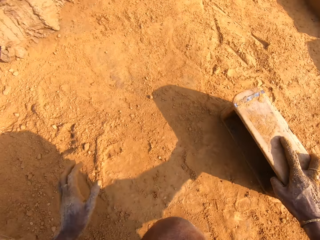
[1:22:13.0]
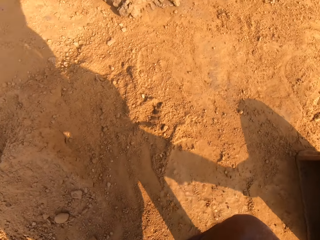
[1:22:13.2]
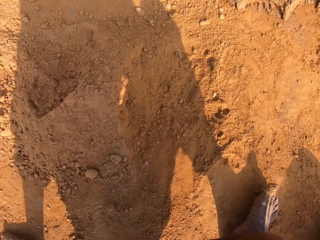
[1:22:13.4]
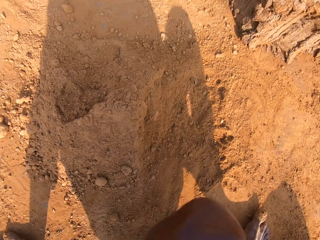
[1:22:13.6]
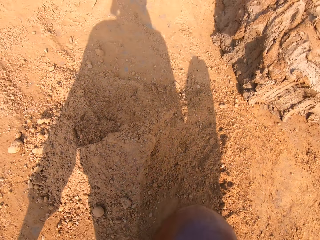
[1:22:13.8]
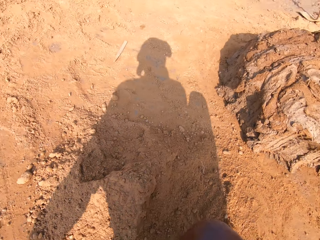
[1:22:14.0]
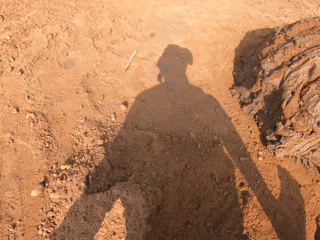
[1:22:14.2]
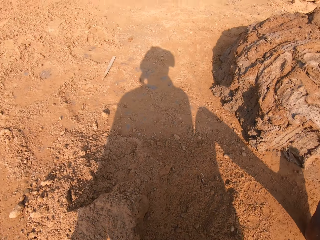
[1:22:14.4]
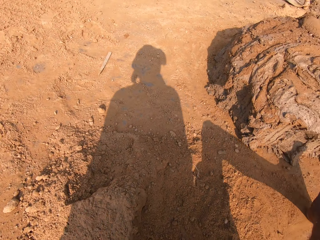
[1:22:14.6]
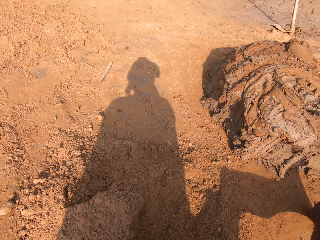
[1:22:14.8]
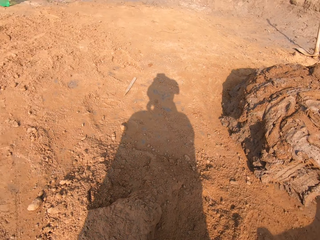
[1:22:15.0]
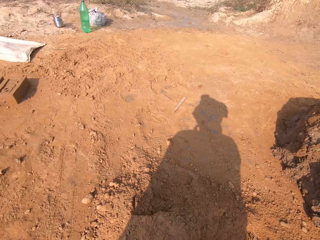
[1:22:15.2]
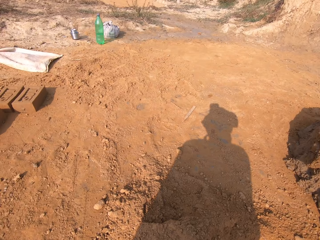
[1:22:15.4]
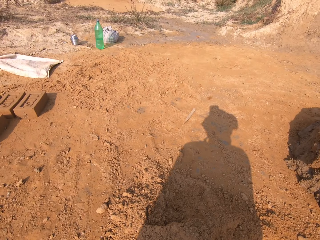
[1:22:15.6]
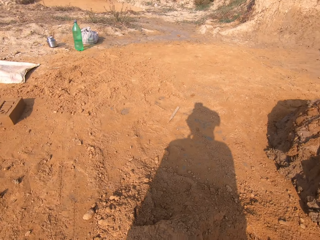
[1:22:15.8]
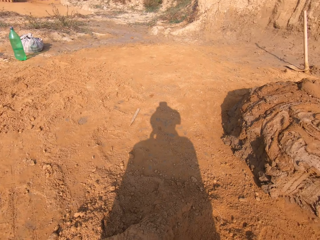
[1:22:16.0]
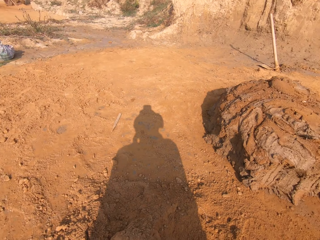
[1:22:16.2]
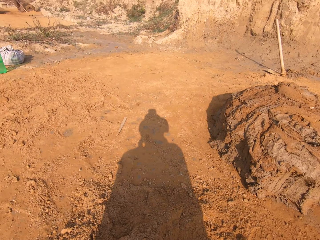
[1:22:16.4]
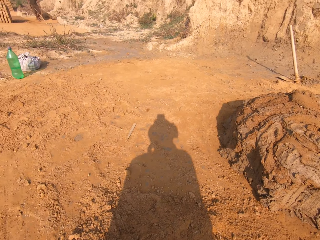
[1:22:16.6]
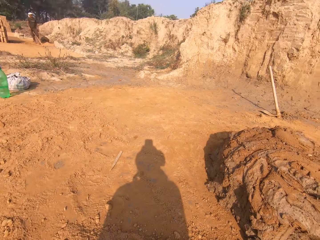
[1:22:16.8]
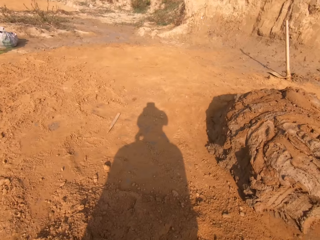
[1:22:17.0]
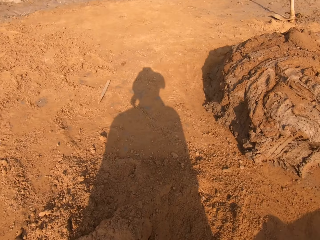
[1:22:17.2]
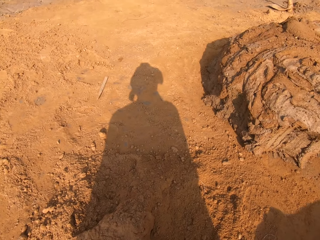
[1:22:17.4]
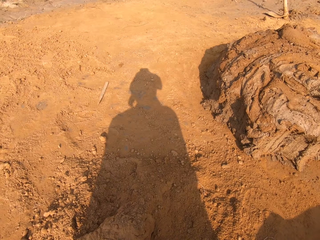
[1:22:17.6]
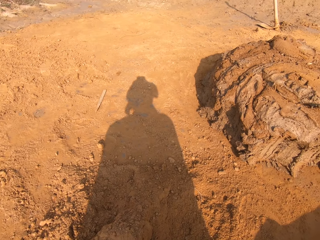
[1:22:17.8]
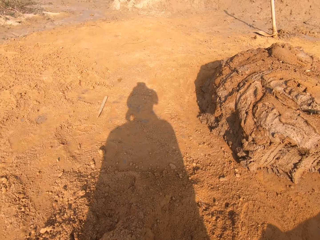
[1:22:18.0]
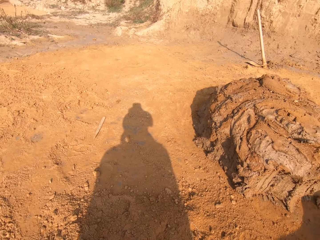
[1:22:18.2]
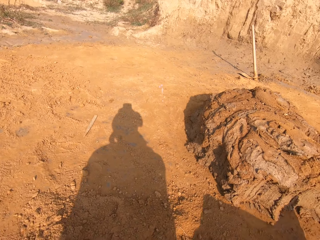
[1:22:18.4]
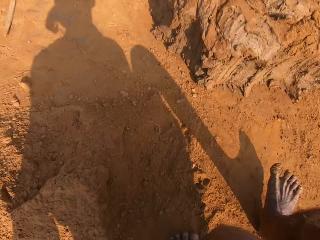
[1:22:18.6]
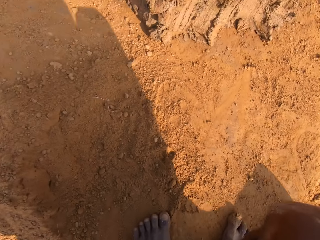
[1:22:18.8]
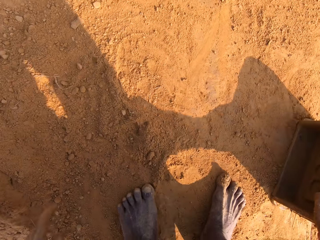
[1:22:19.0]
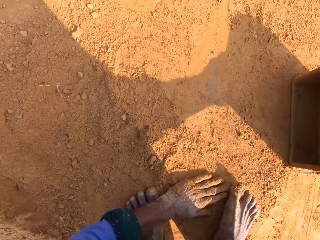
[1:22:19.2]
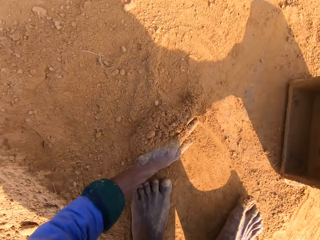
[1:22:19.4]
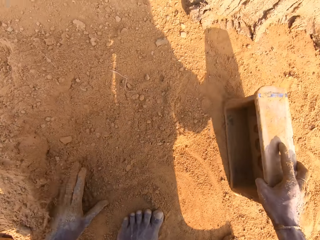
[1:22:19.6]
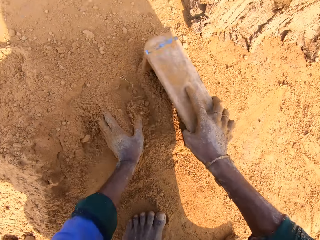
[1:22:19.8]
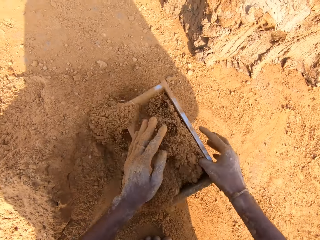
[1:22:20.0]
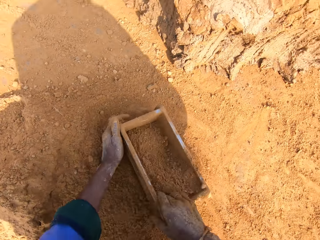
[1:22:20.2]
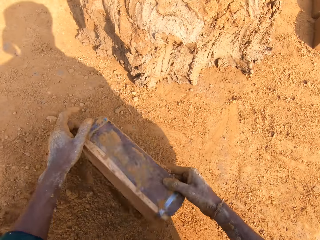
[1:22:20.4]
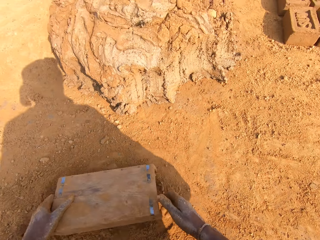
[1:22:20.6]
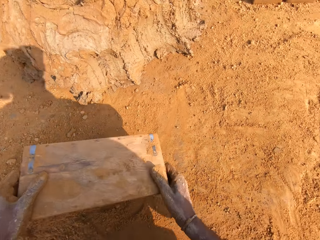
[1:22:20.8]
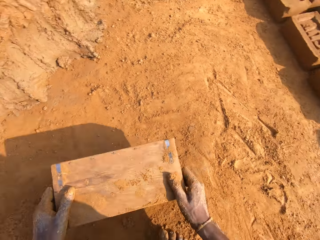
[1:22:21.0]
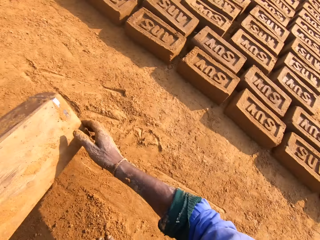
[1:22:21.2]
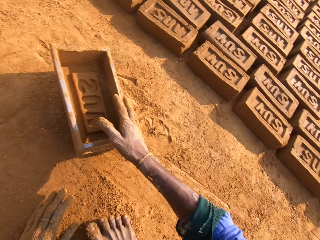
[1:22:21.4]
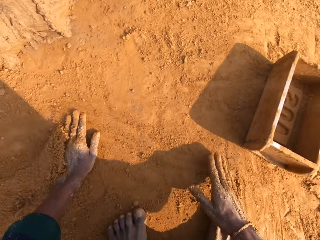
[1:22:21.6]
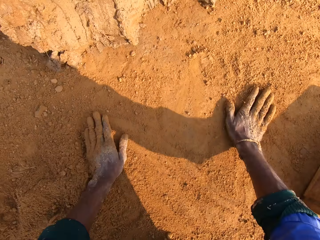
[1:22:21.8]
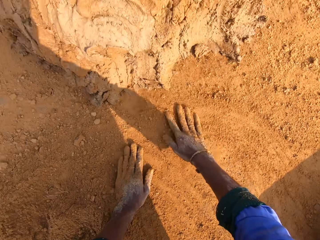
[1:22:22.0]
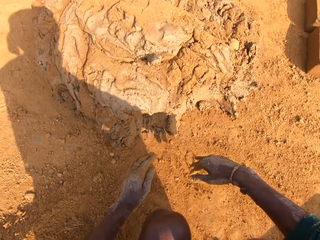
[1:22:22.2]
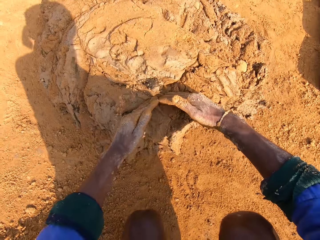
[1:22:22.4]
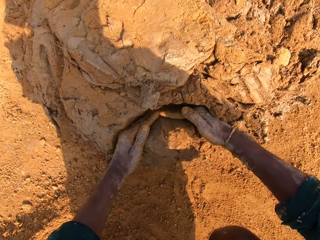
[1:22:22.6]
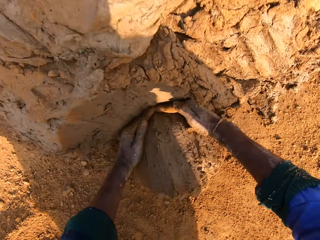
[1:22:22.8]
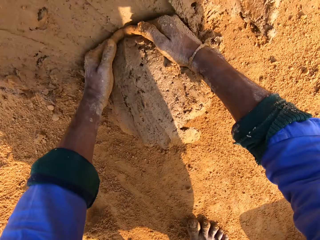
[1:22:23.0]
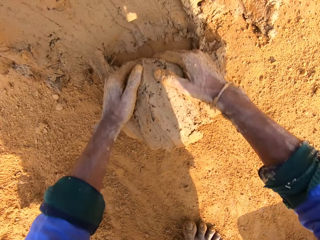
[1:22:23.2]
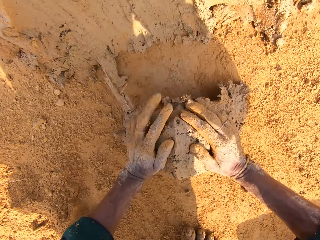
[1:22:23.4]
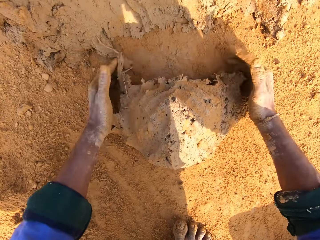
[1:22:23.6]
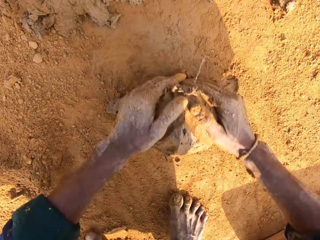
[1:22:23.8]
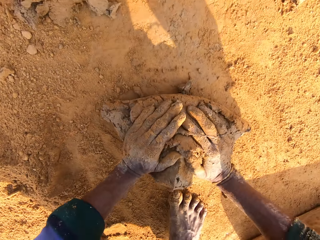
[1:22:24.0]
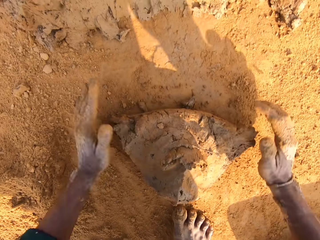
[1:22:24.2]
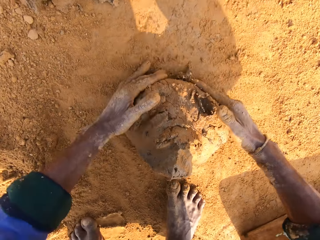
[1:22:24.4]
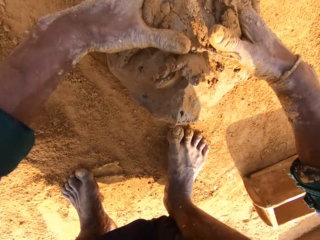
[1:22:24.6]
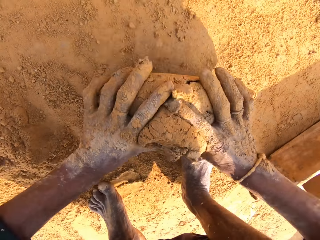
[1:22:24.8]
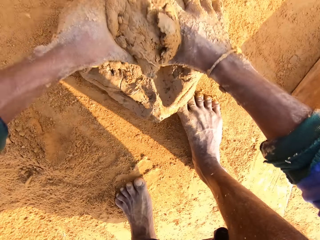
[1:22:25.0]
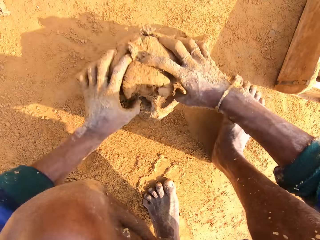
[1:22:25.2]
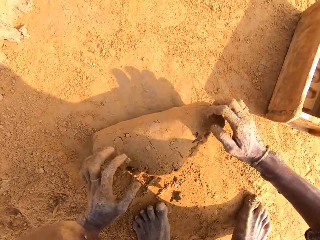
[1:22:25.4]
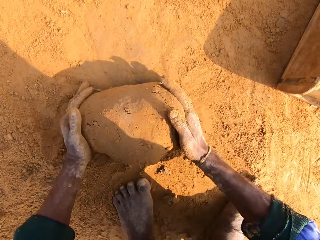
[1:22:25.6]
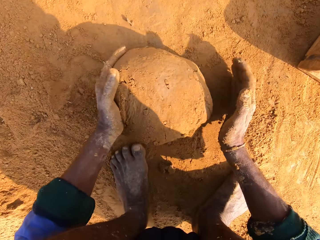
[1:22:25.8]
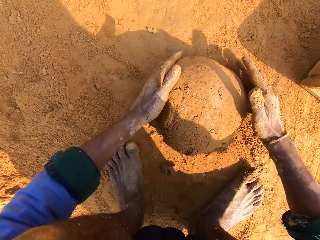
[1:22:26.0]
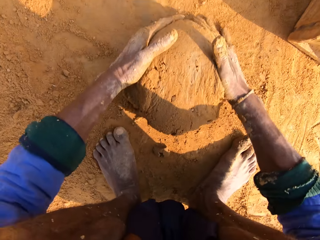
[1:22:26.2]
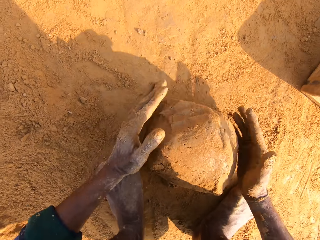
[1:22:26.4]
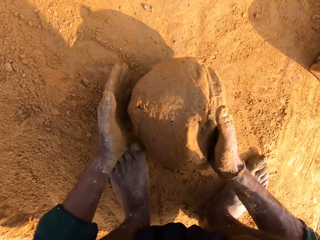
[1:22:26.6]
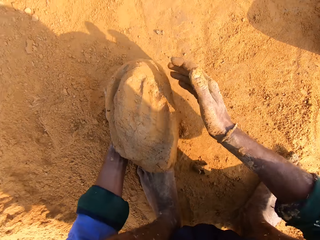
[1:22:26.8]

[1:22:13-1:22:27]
The camera wearer puts sand into the clay mold. They remove sand from the clay mold. They scoop the clay. They roll the clay.

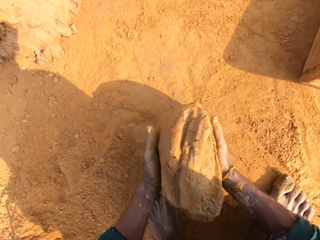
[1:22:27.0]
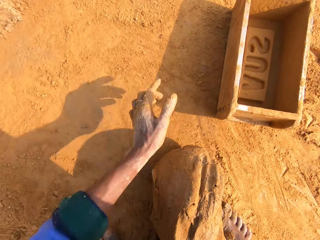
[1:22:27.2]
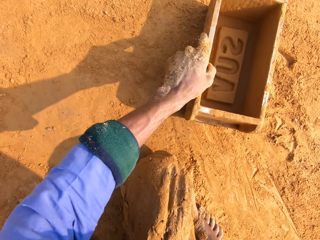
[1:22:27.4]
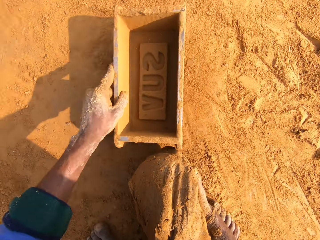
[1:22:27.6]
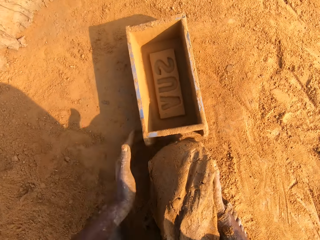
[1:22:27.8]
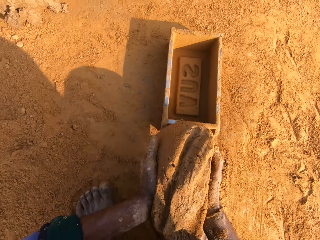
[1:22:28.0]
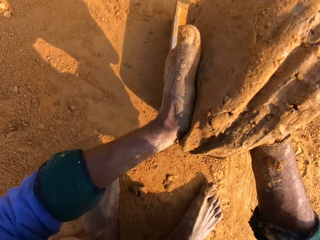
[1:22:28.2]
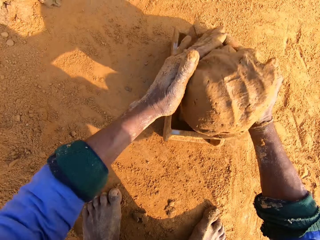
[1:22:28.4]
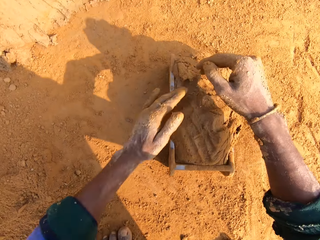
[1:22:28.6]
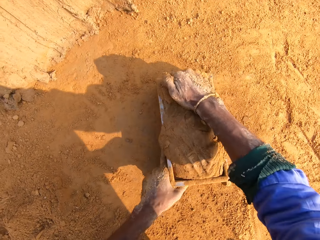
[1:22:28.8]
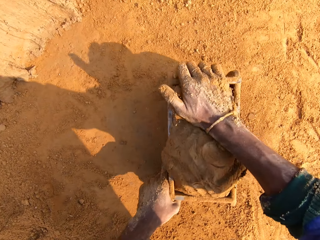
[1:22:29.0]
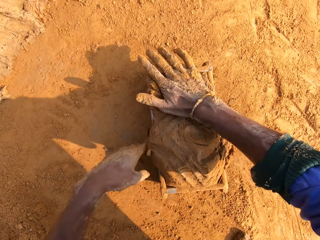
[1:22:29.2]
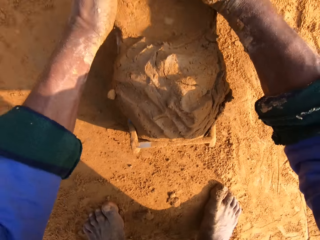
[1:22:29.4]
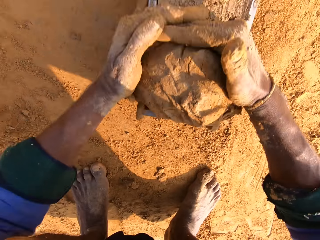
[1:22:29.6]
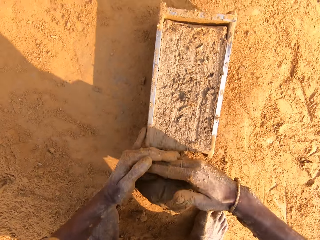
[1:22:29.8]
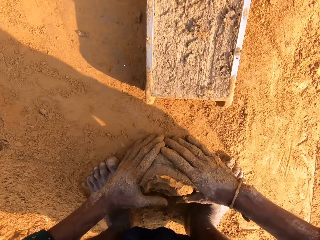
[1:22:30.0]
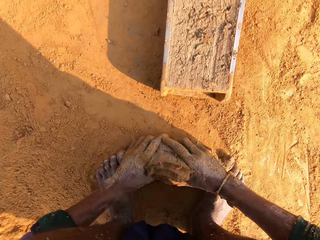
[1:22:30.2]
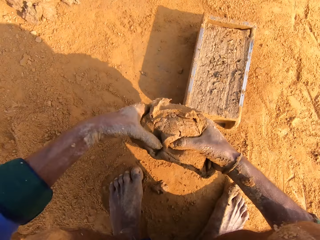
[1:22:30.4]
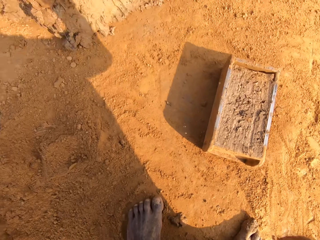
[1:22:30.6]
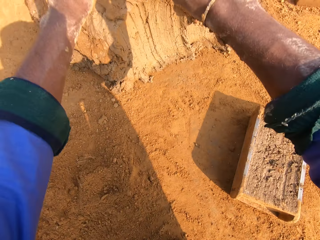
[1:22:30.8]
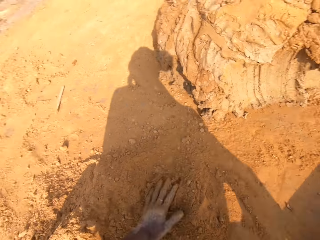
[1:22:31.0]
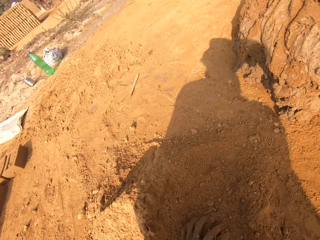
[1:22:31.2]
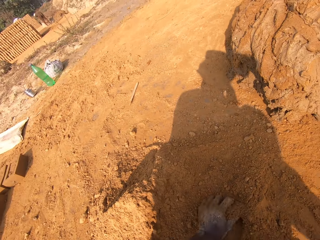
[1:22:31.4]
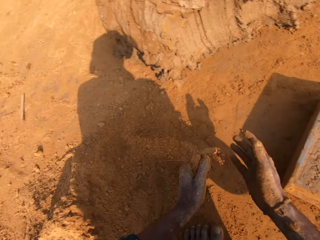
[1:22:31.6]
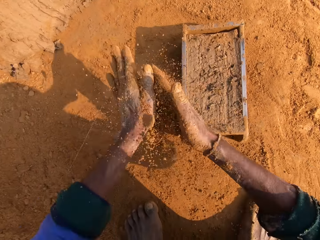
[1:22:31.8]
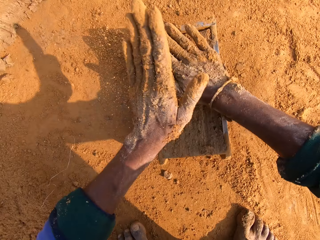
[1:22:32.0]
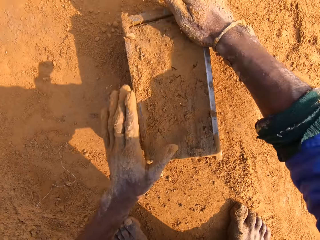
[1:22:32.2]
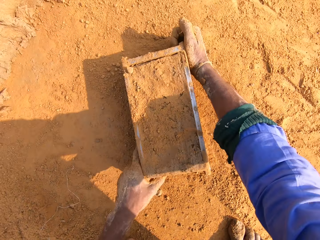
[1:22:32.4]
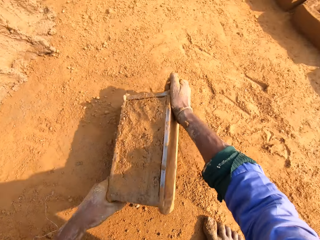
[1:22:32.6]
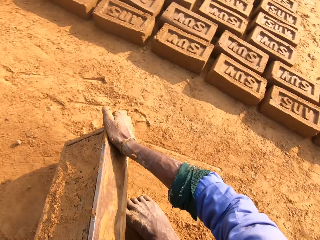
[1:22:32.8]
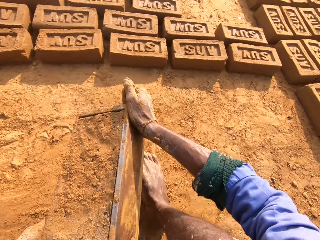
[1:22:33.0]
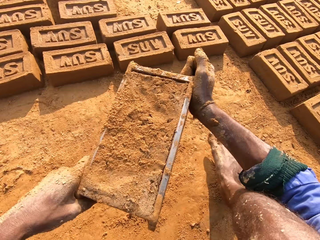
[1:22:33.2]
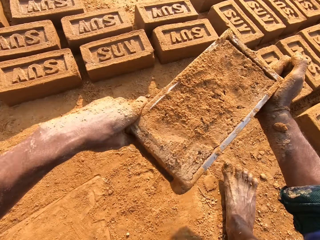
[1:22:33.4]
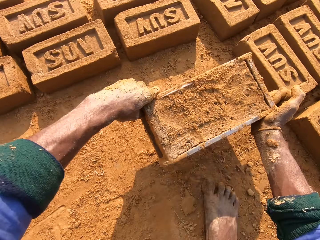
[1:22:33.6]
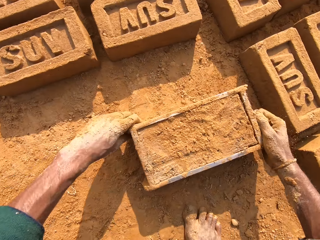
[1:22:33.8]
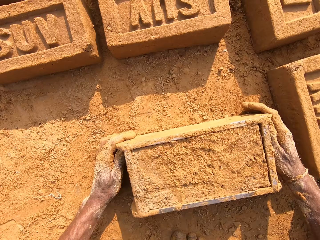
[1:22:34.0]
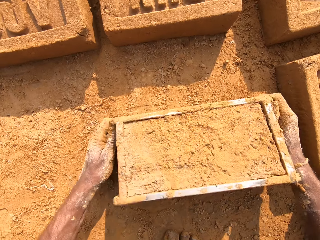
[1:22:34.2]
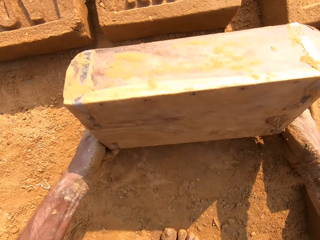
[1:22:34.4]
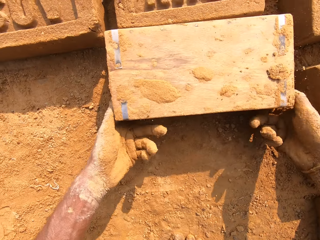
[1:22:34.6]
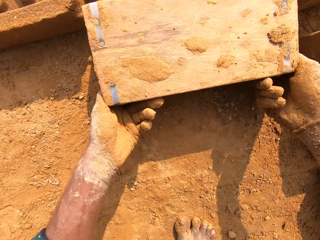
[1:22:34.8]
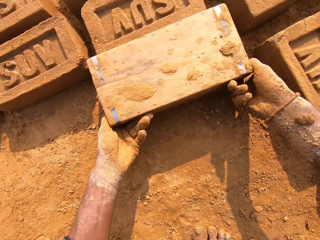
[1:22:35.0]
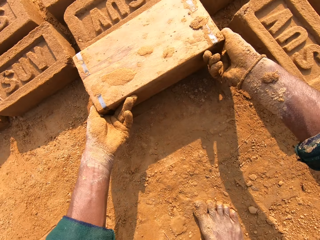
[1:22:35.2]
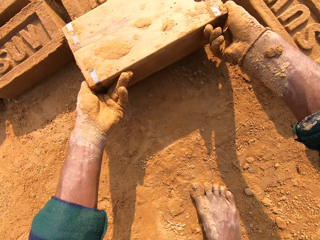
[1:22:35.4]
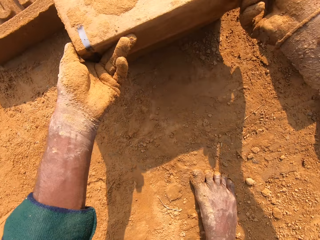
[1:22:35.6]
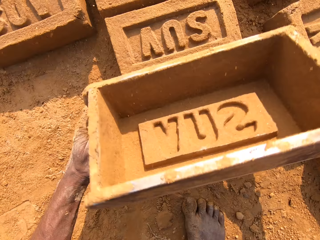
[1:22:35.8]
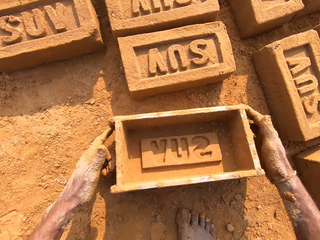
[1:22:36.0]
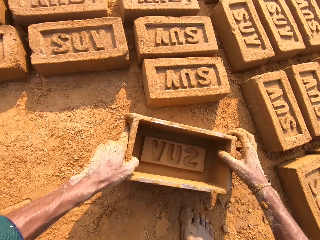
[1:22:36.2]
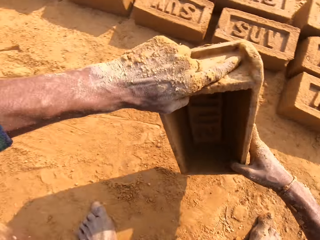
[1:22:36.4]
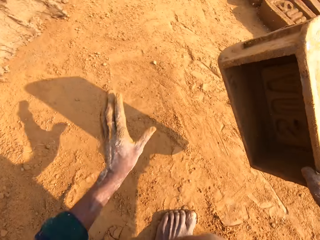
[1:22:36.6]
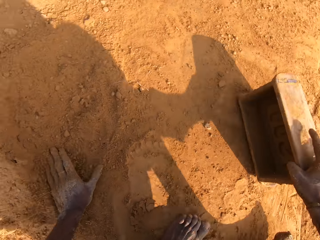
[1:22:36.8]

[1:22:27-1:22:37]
The camera wearer puts the clay in the brick mold. They remove excess clay. They put back the clay. They put sand on the clay mold. They put the clay brick on the ground.
